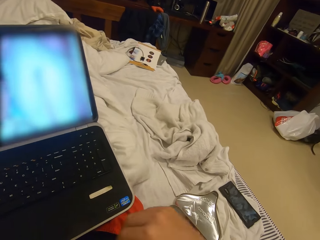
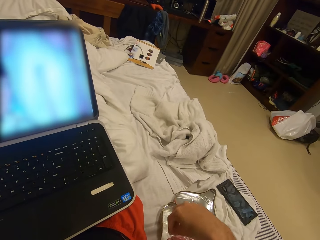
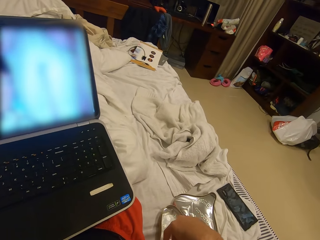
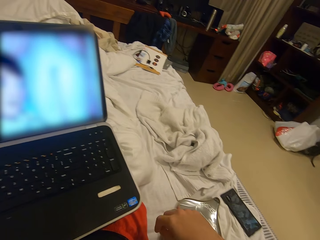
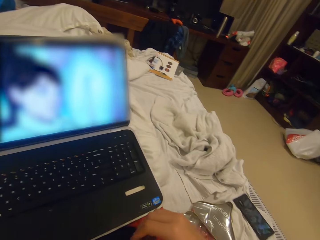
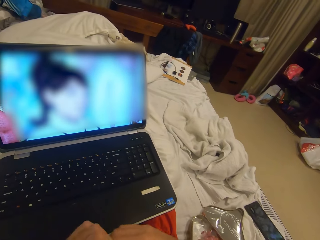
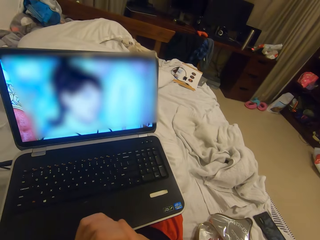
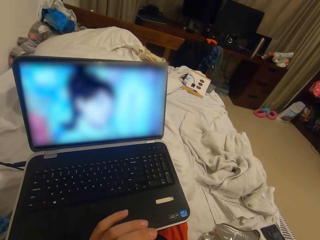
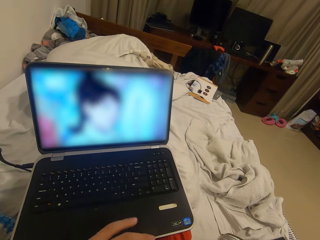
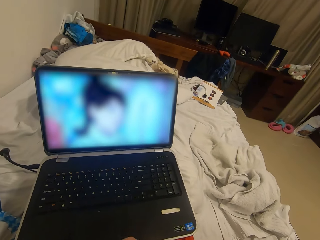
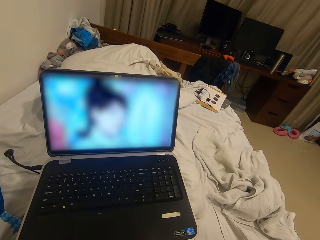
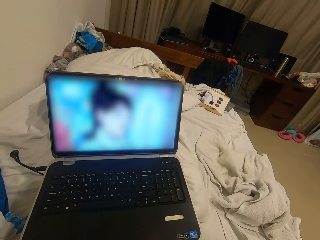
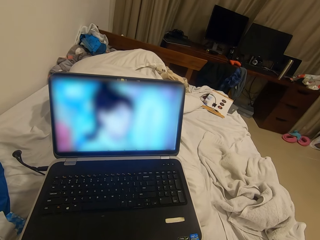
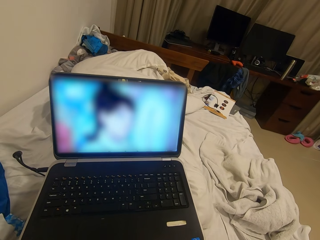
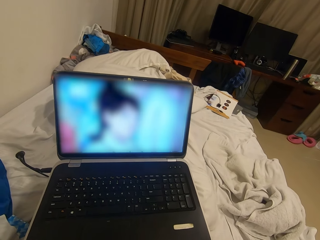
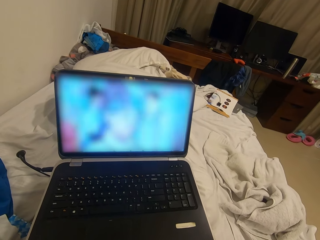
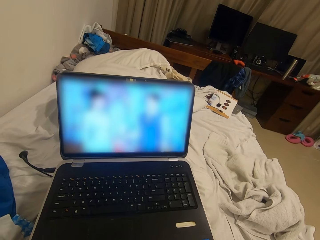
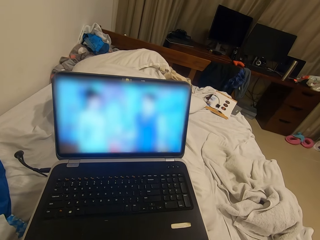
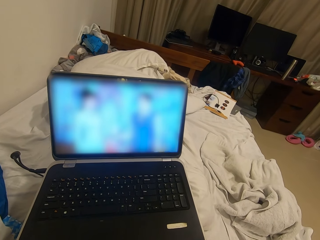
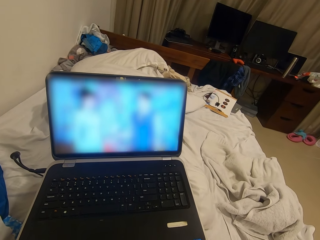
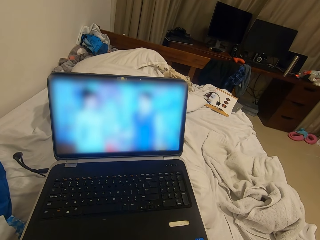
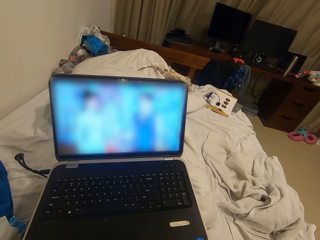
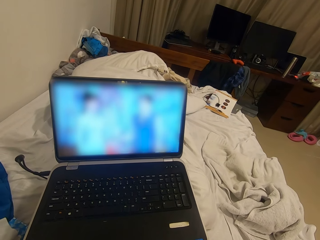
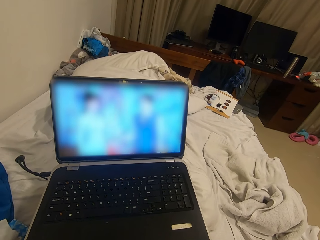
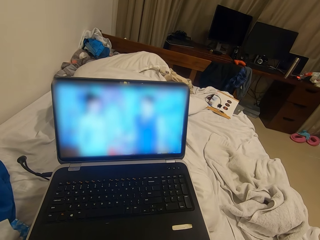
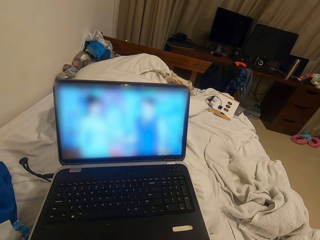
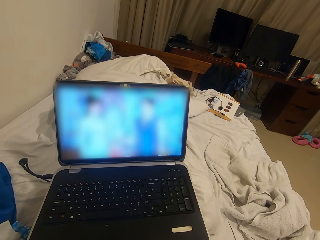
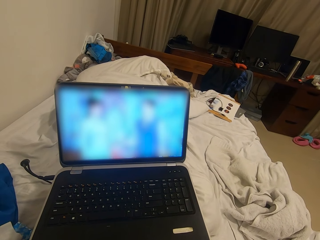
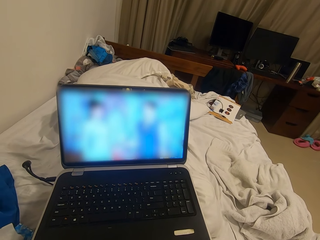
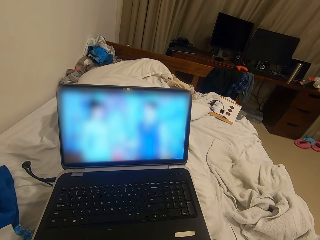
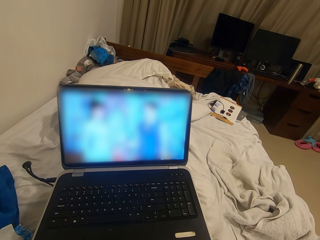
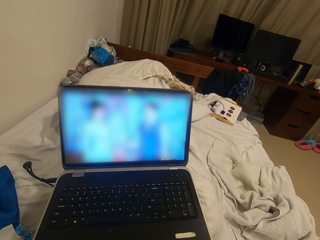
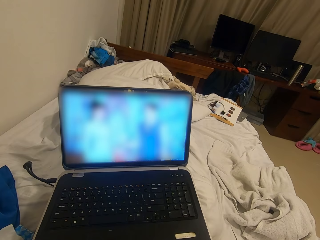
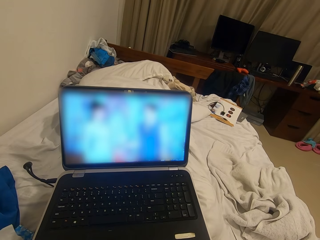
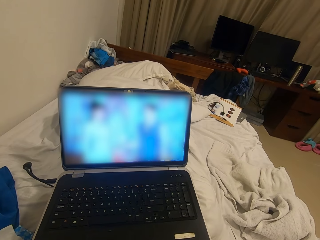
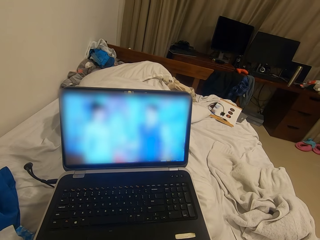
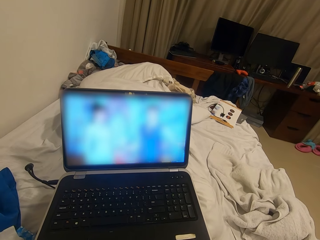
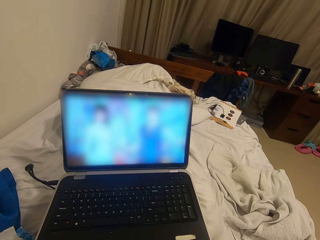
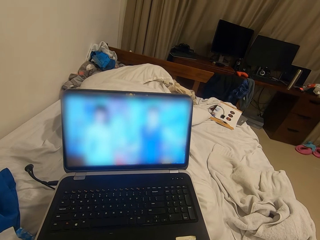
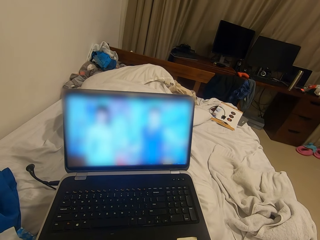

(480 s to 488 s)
The camera wearer drops the candy nylon inside the candy container with his right hand. He holds an object.

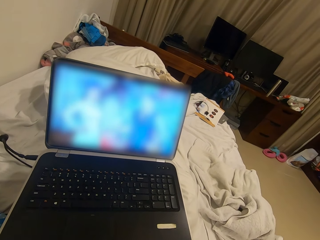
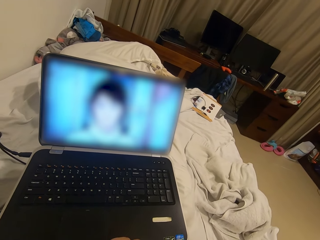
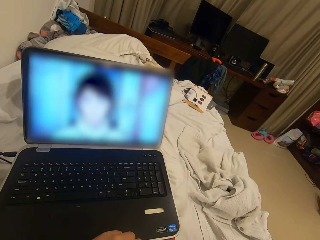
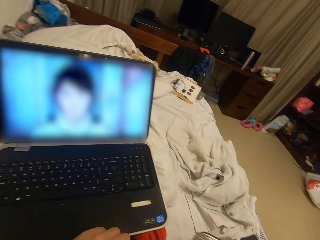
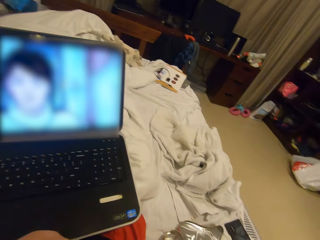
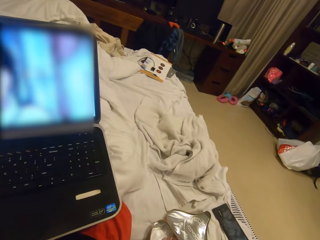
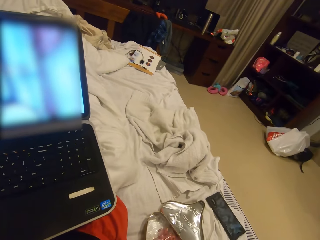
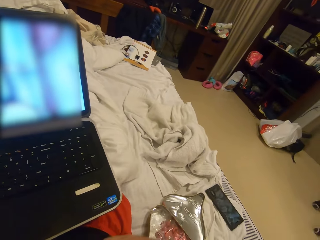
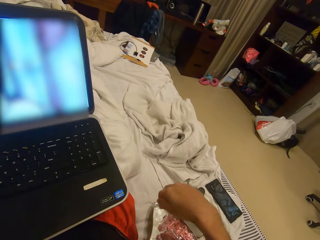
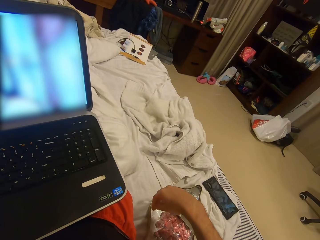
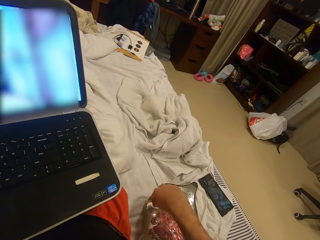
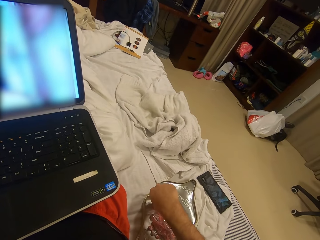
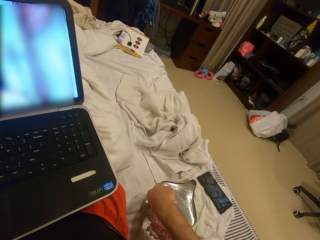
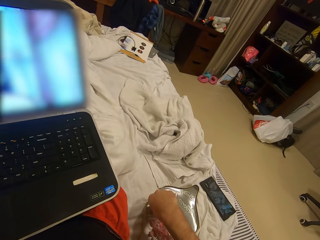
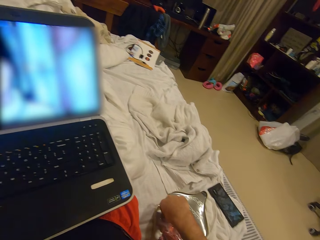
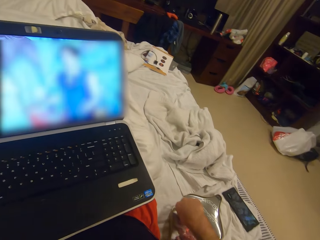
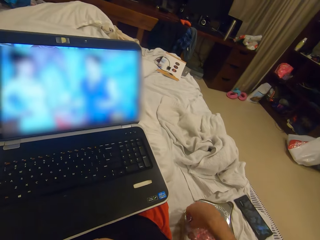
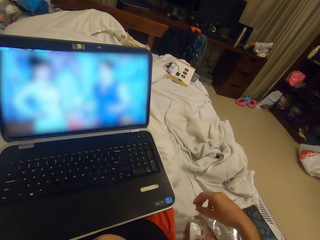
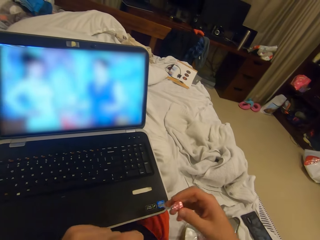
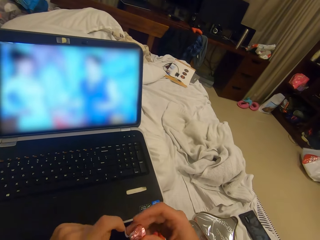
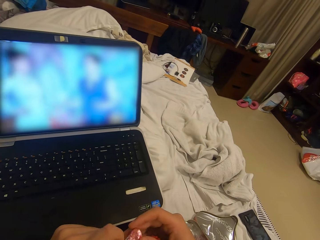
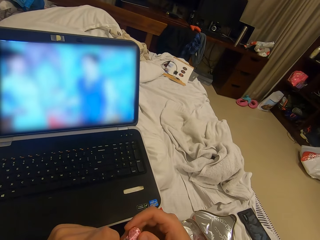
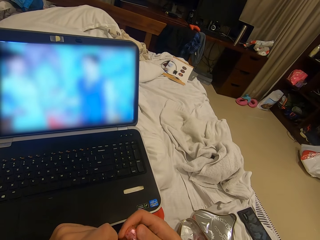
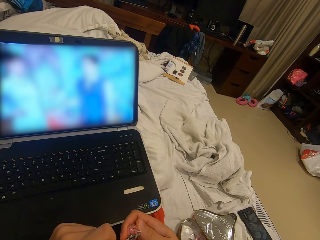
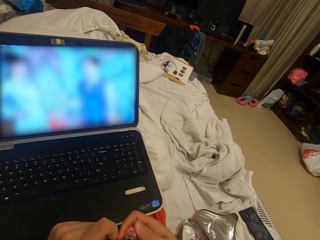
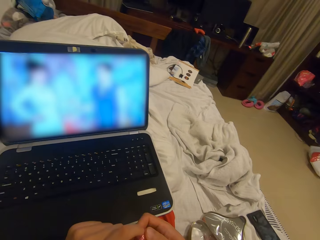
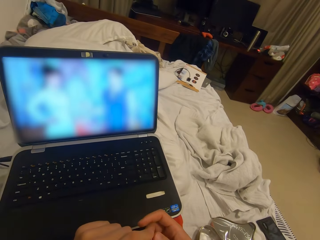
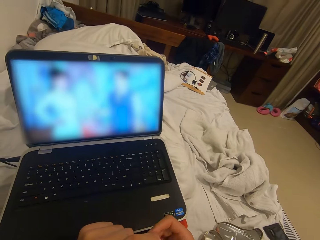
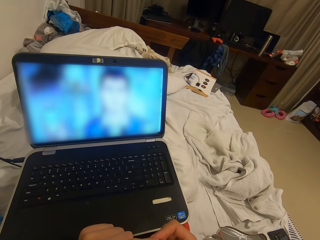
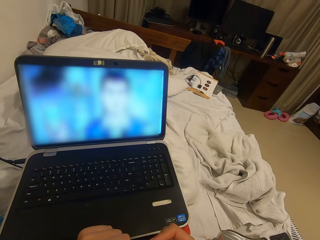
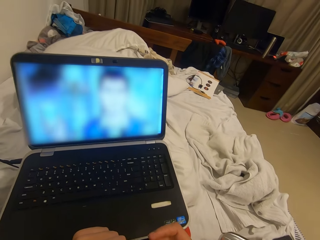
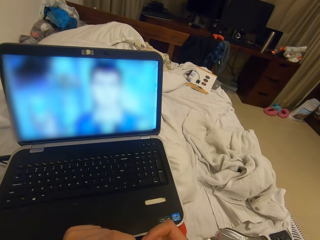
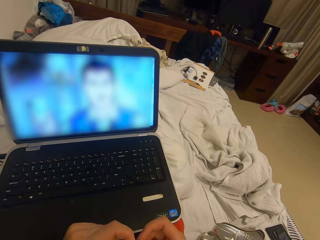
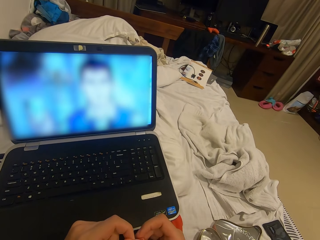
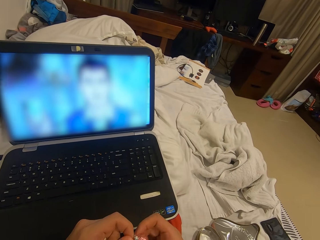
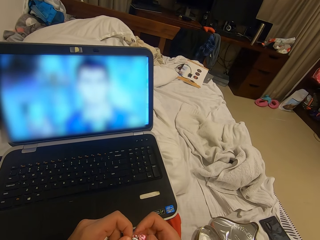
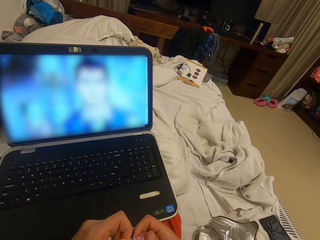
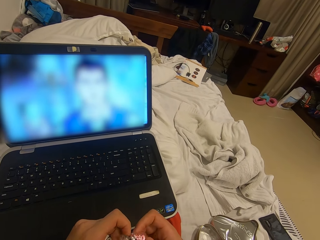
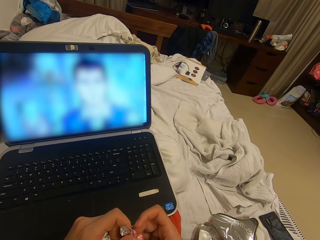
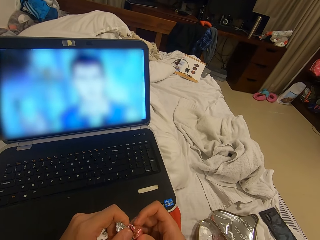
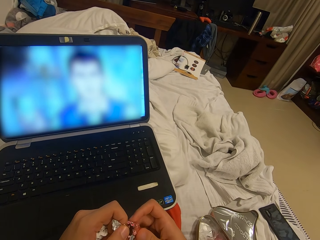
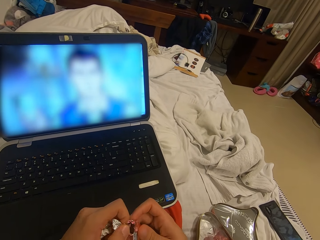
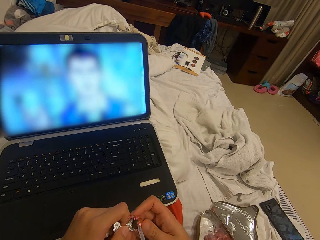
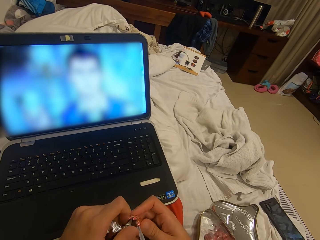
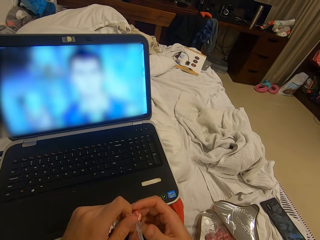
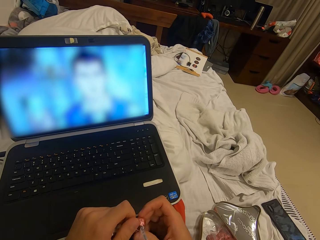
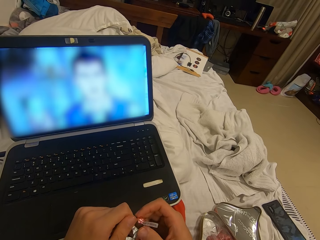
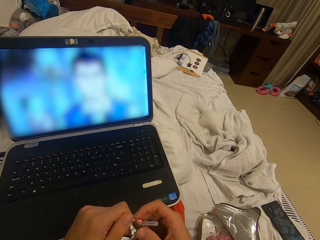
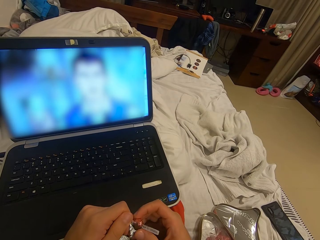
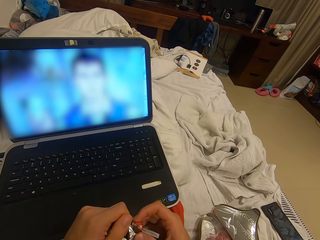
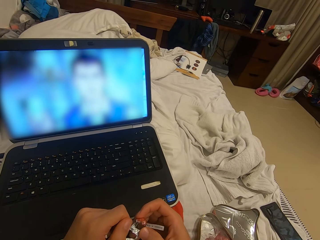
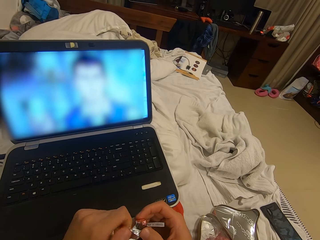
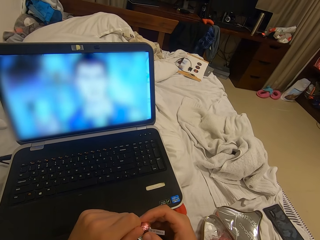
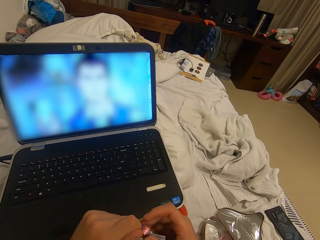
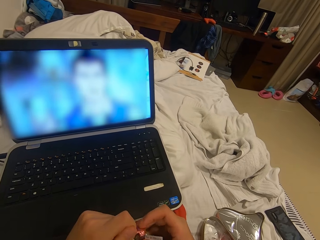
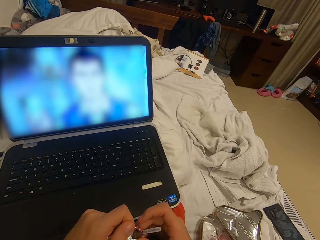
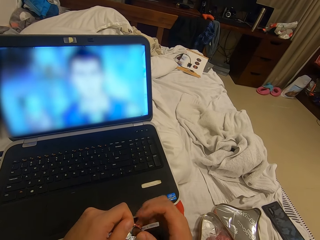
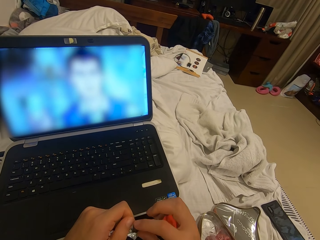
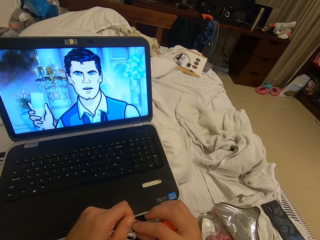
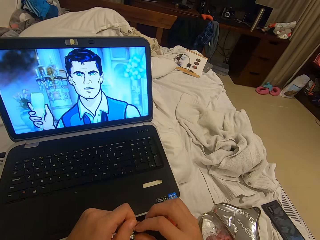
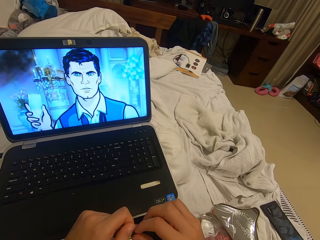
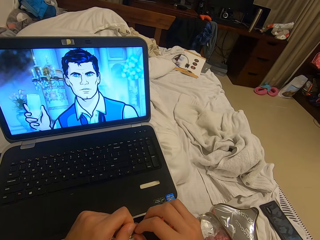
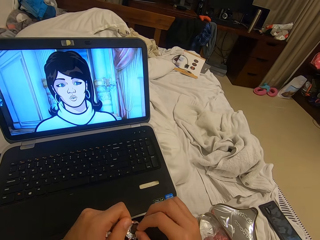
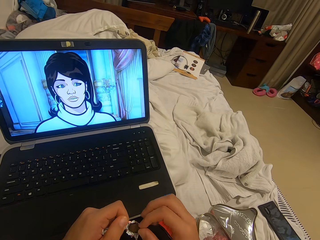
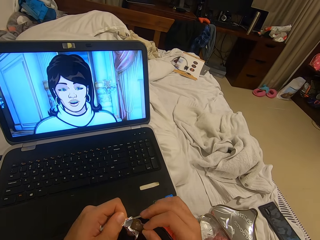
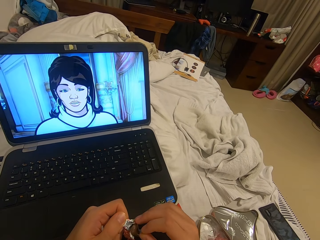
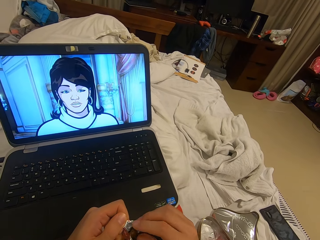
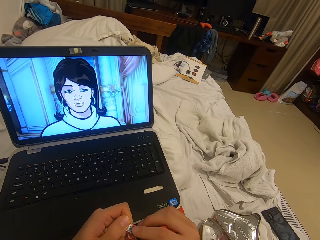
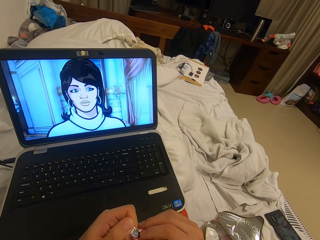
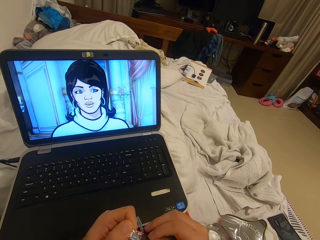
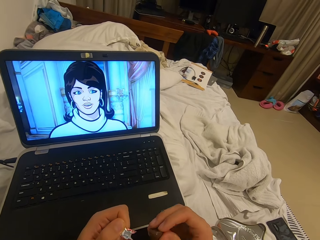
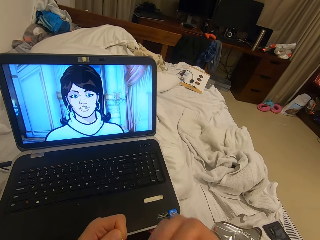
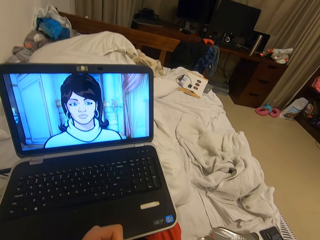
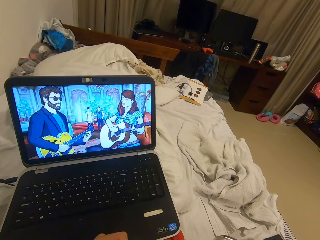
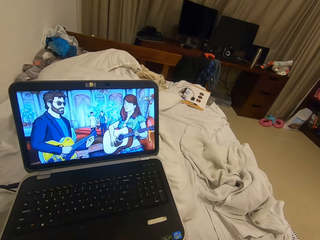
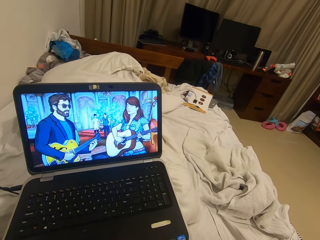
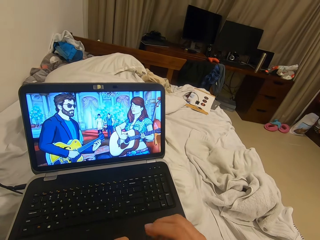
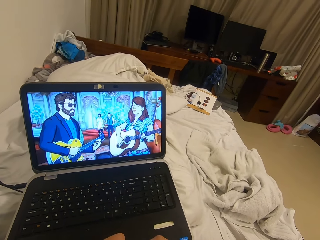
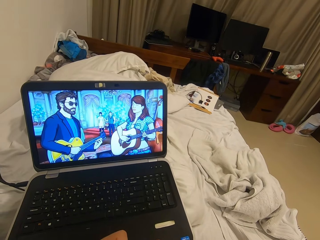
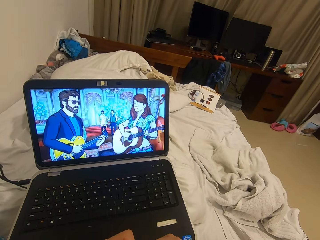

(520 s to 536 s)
The camera wearer picks a candy from the candy container with his right hand. He puts an object on the case box. He unwraps the candy with both hands. He holds the object. He eats the candy with his hands.
